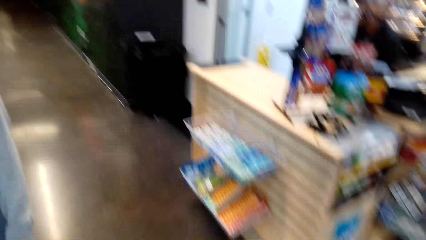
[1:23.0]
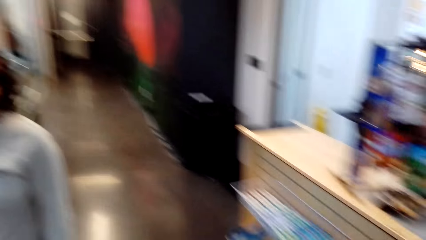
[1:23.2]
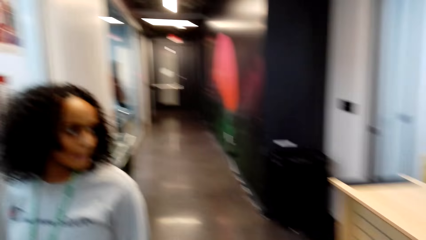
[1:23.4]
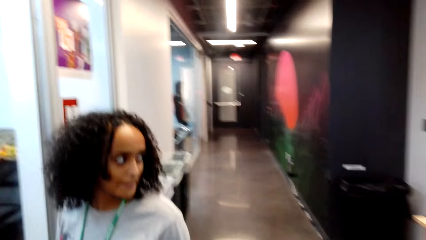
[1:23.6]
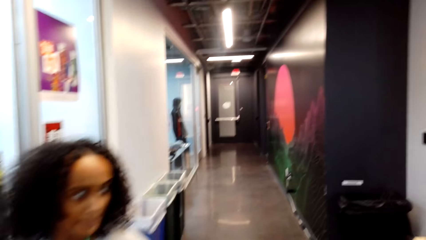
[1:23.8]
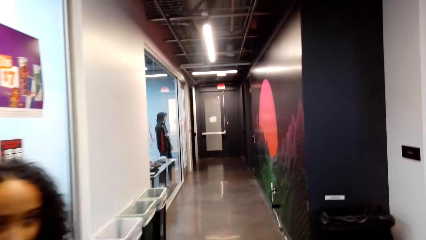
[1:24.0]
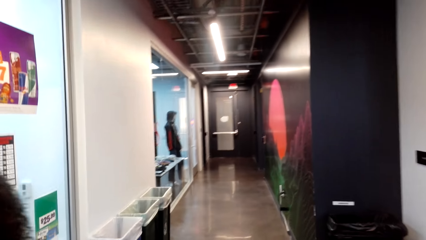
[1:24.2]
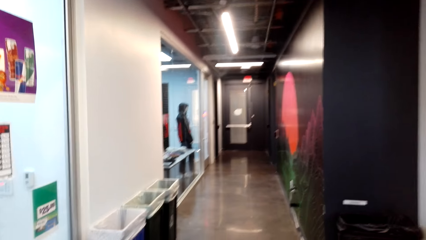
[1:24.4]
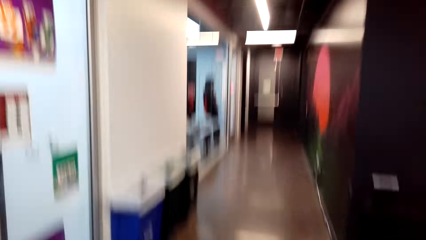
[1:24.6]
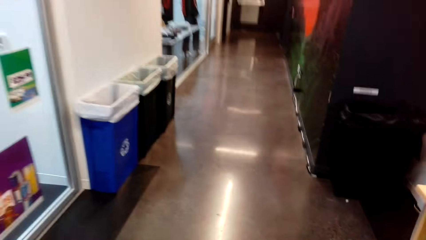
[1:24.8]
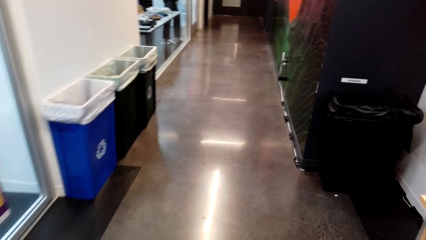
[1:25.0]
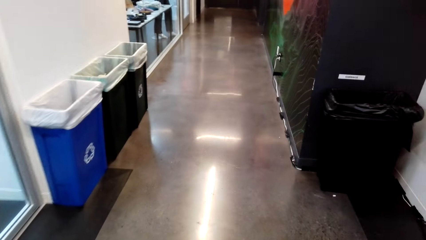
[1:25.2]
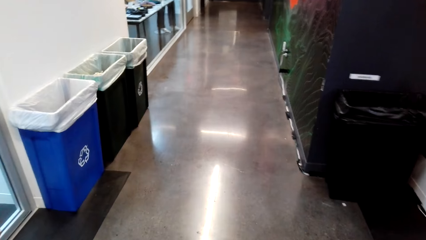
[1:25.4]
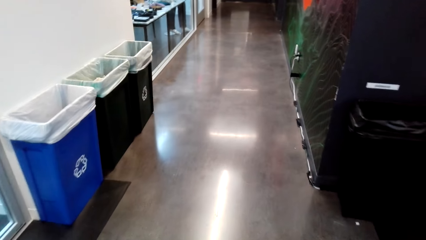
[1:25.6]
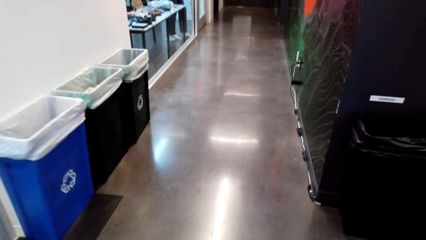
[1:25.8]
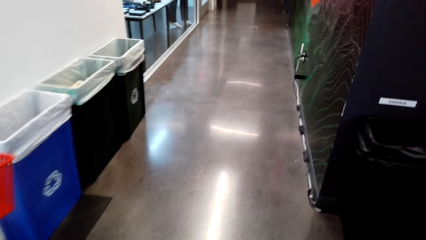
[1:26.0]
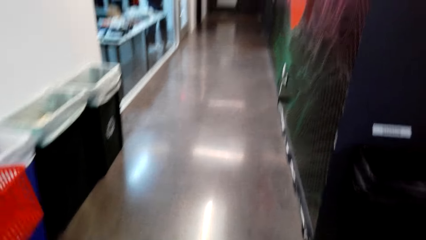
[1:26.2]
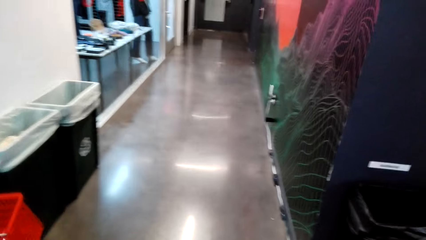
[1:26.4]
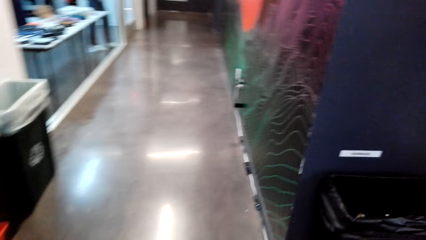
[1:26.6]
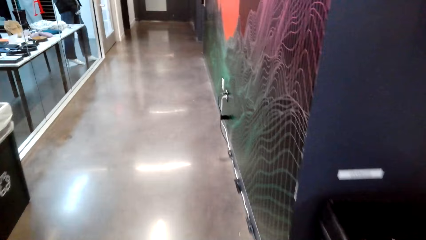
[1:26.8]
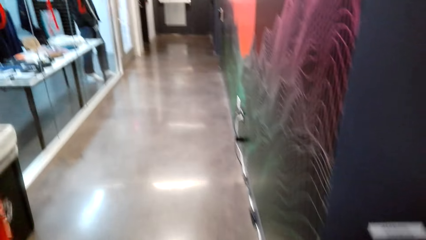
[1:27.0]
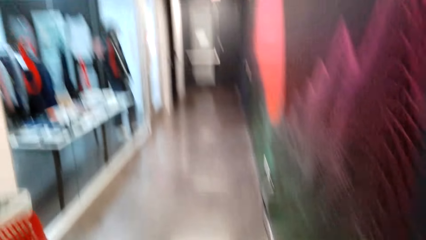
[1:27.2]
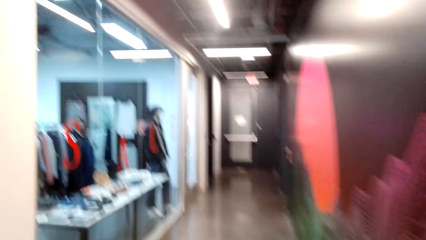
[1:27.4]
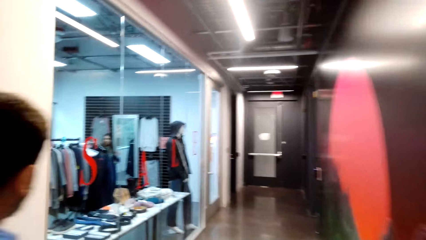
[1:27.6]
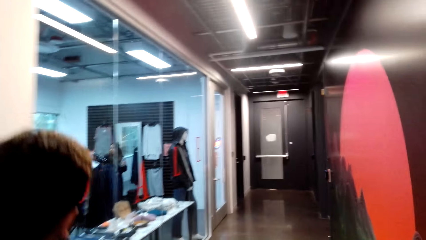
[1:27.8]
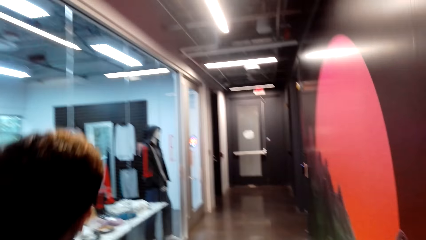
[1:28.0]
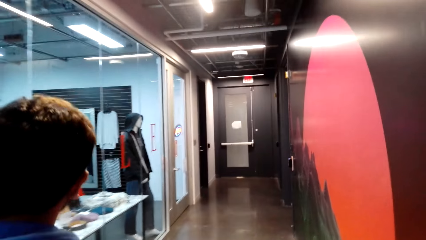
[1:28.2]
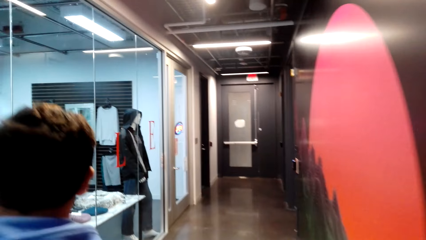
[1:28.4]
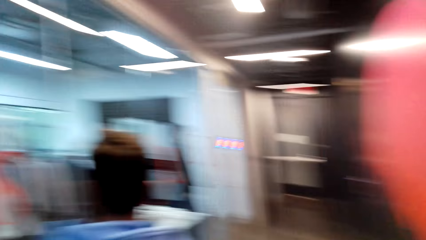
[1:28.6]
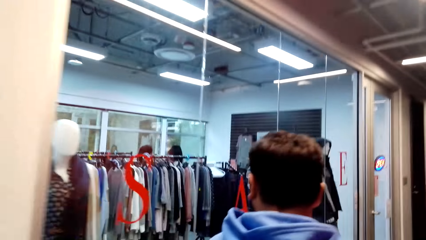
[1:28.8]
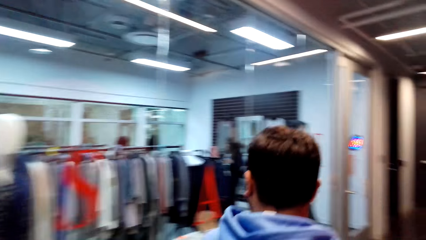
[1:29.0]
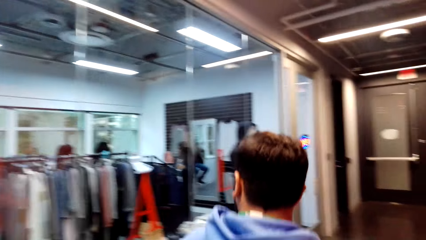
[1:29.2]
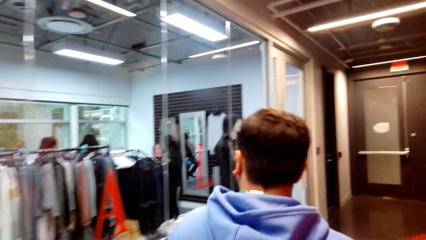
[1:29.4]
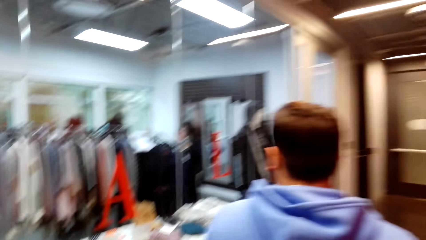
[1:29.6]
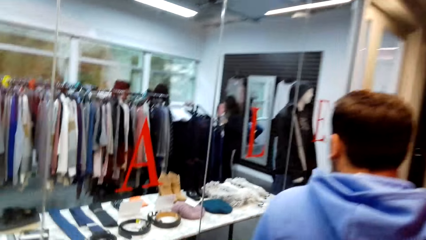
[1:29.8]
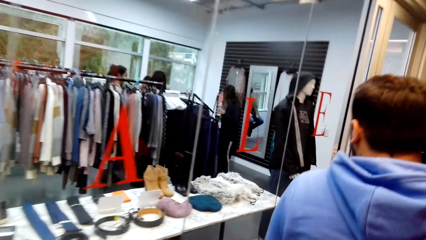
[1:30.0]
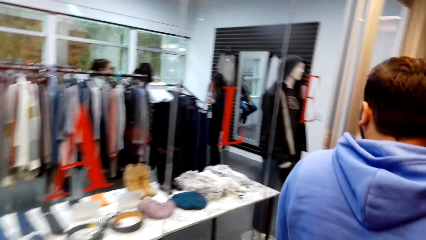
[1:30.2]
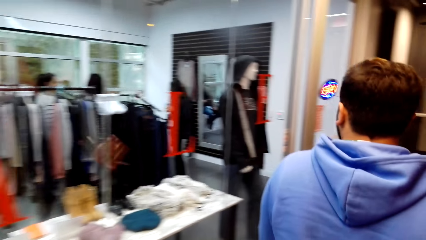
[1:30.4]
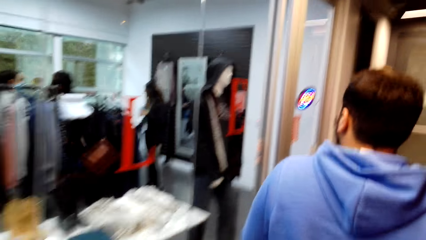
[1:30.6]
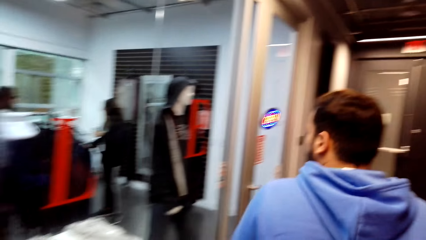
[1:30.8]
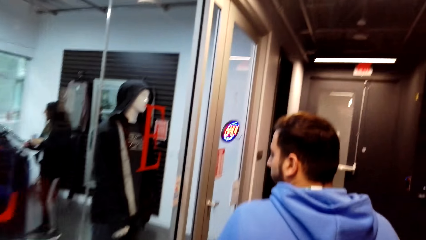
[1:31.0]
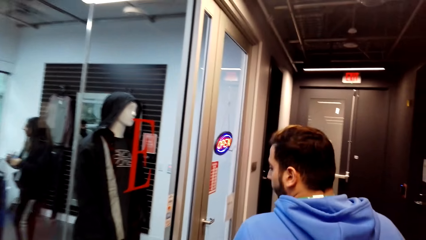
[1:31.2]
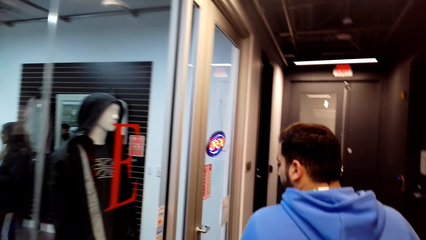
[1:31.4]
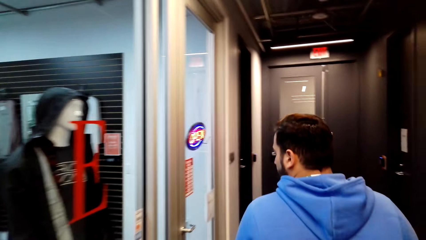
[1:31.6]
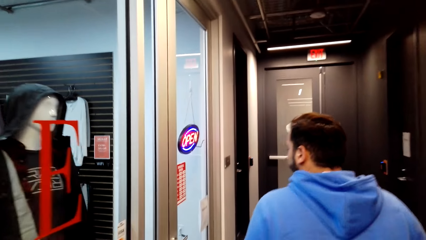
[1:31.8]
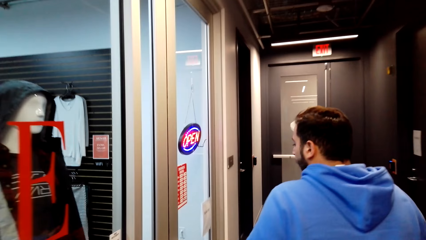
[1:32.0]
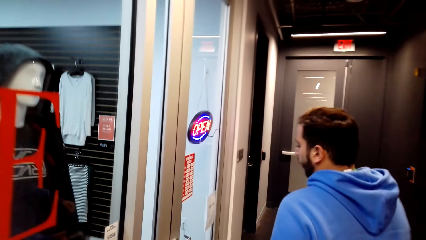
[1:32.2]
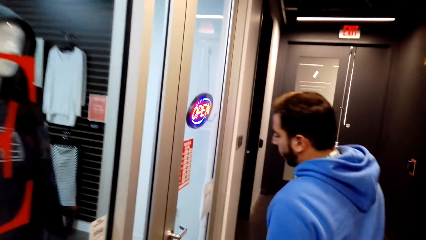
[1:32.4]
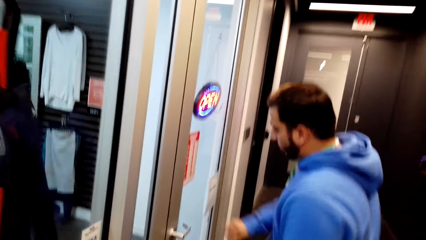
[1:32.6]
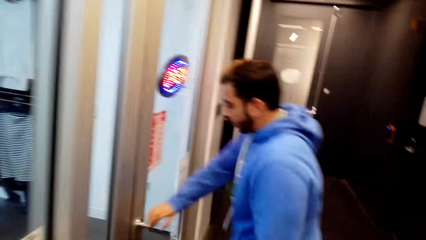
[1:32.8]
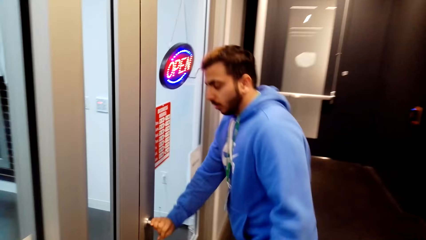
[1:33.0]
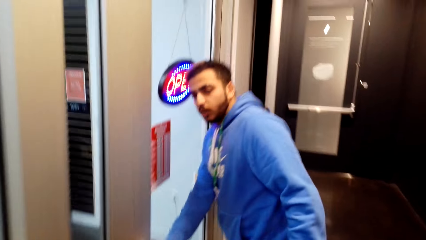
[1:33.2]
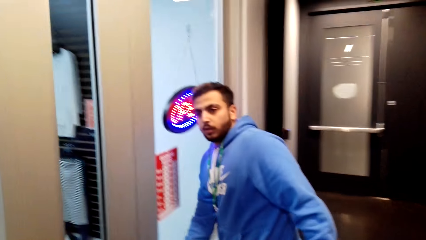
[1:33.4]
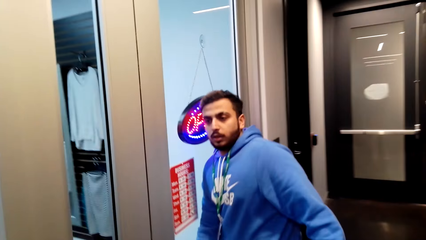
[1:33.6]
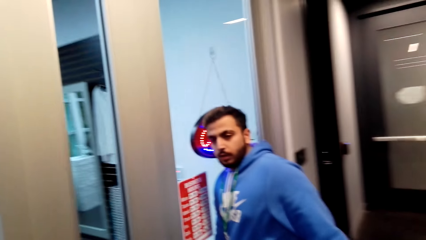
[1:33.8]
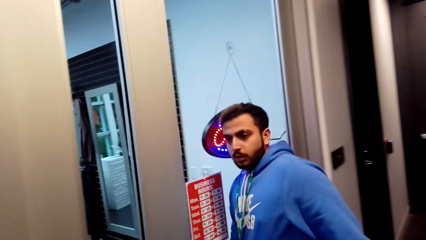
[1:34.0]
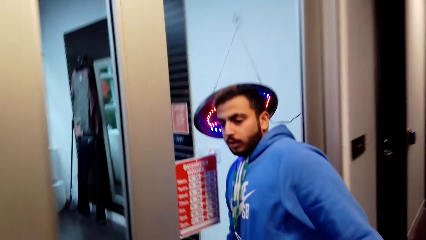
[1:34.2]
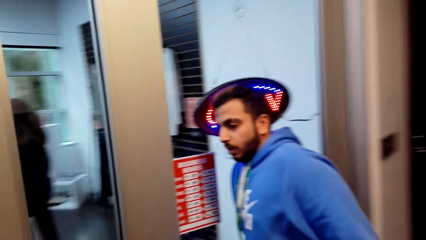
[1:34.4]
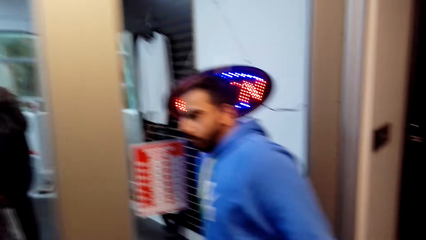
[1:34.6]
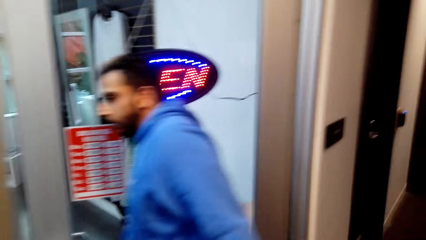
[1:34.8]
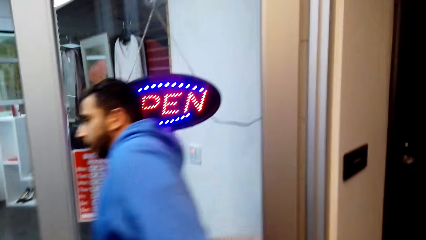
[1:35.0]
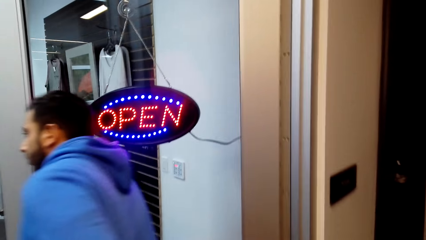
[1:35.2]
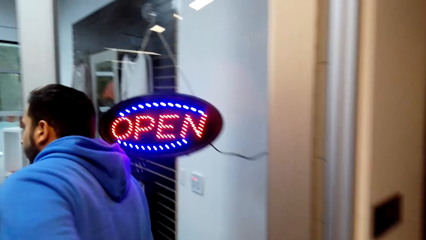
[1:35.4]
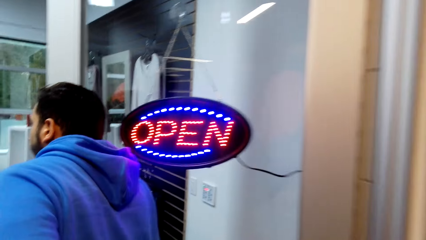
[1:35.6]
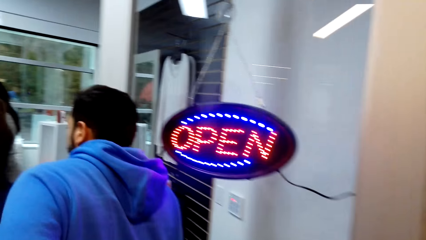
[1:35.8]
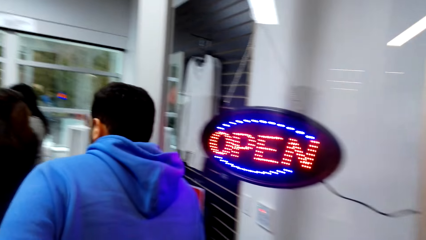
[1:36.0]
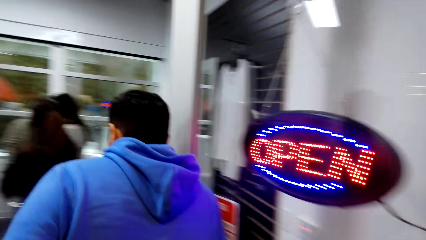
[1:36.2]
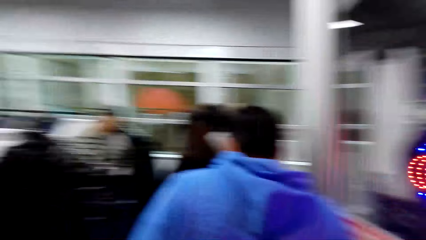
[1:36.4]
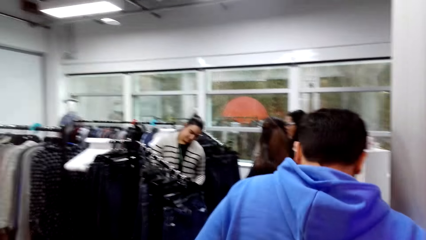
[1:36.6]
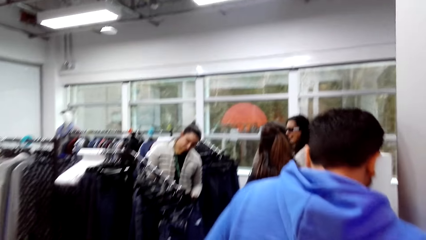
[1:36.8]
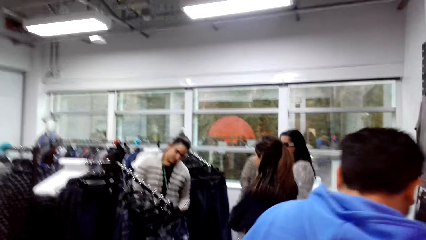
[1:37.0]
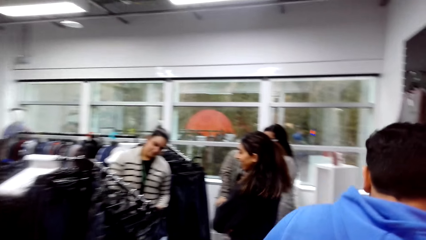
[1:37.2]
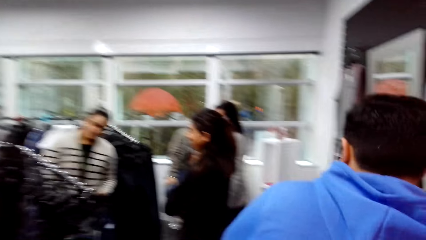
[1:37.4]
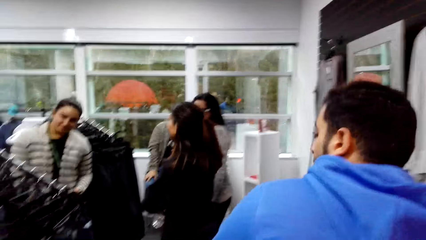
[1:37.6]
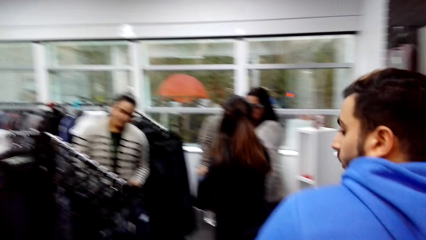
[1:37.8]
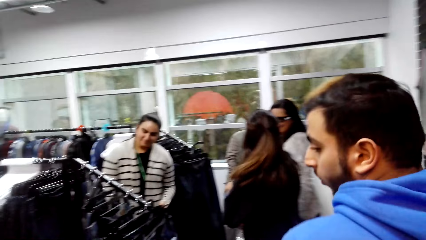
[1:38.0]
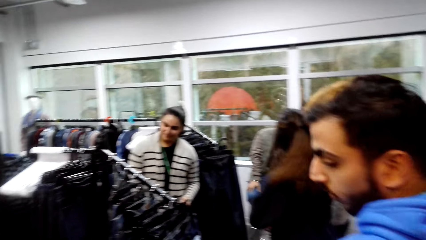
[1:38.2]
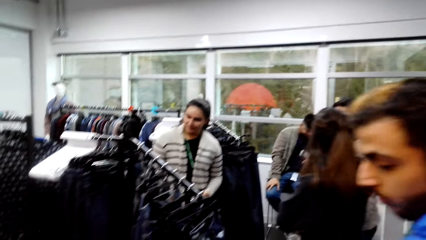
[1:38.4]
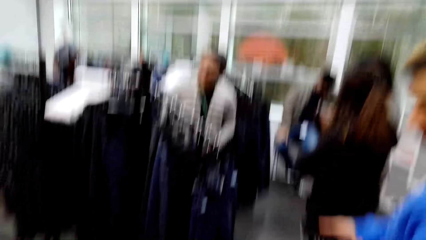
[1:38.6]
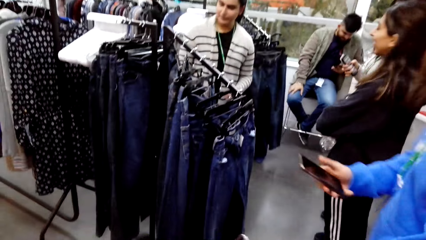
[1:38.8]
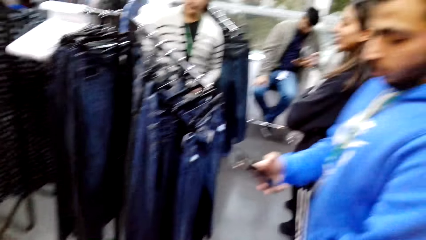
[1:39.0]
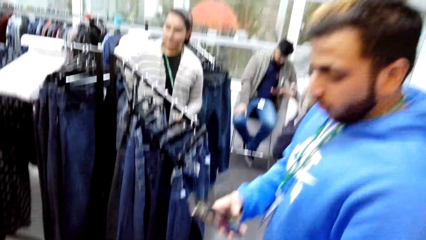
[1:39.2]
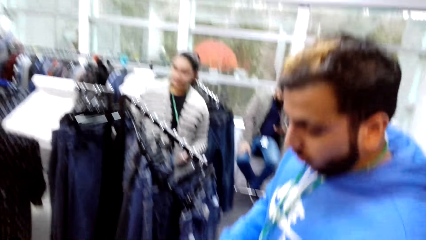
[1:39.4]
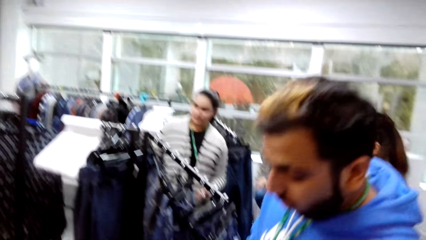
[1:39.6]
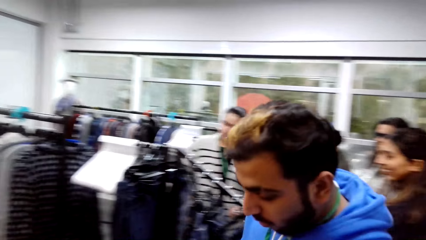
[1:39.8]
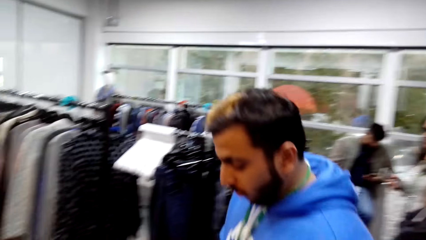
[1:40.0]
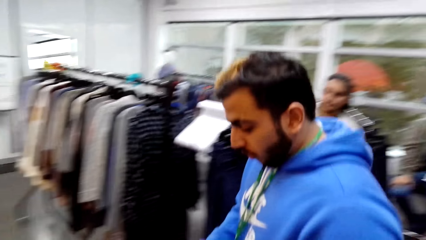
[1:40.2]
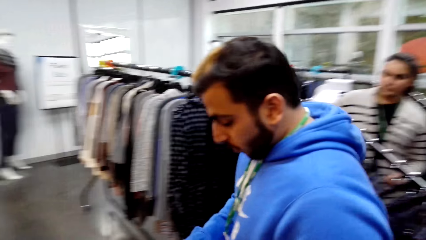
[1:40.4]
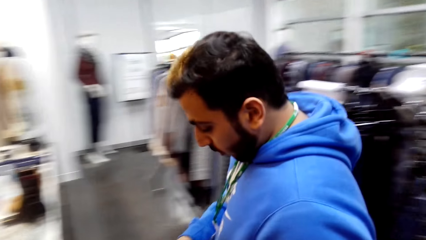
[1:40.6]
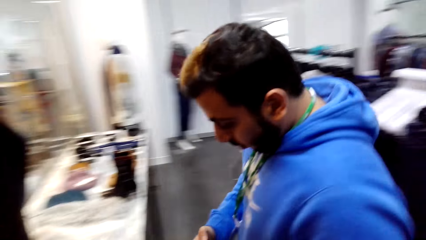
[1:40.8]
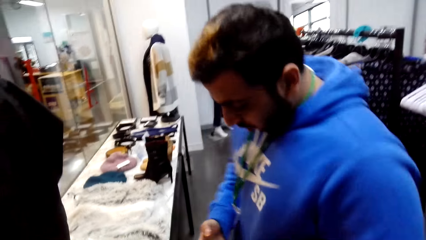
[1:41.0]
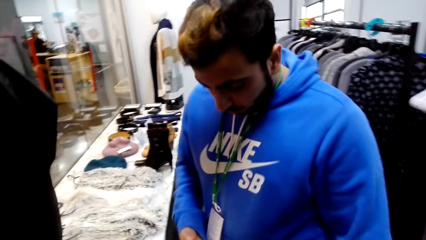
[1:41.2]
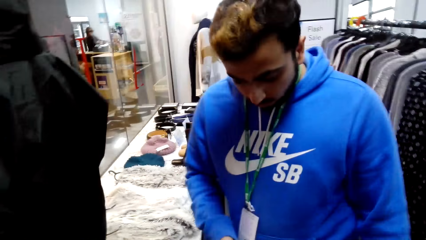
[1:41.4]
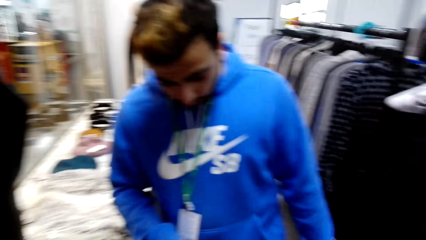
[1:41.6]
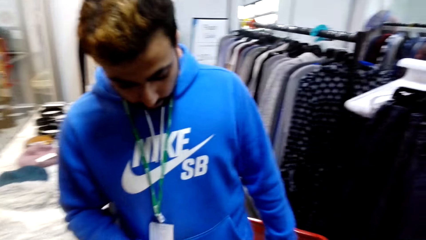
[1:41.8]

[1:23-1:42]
A man opens the door. The camera wearer enters a clothing store. The man operates the phone.
